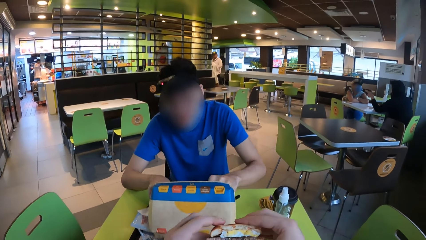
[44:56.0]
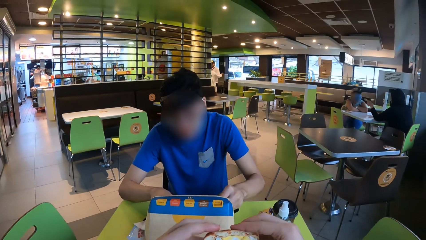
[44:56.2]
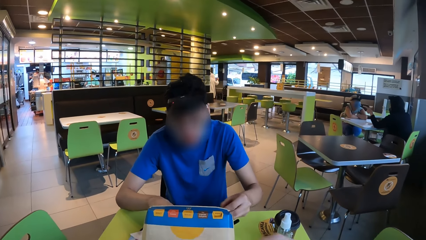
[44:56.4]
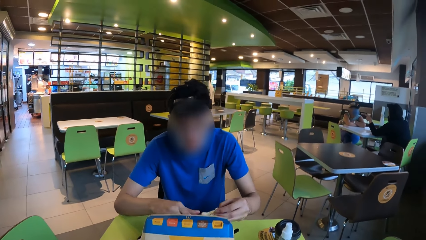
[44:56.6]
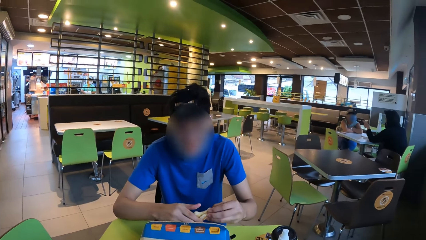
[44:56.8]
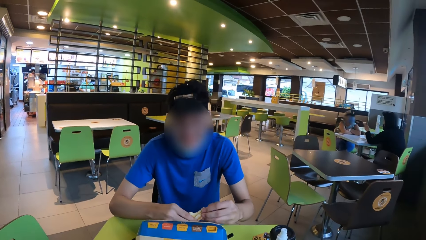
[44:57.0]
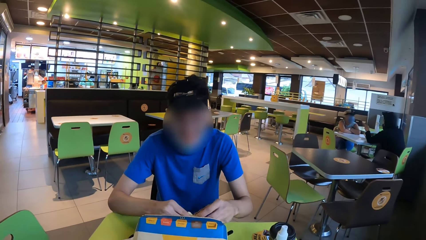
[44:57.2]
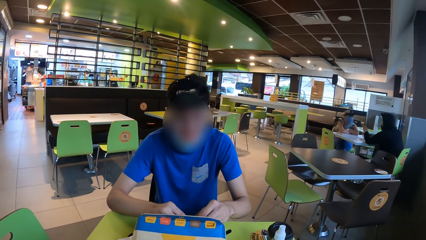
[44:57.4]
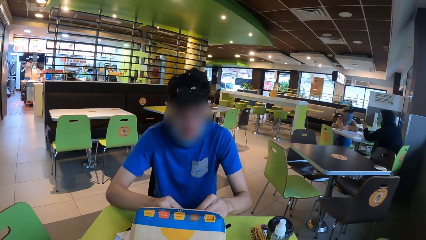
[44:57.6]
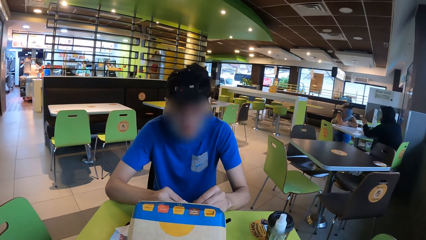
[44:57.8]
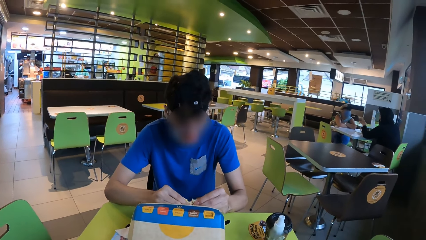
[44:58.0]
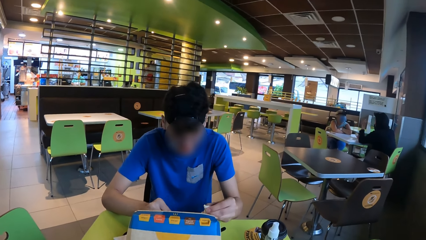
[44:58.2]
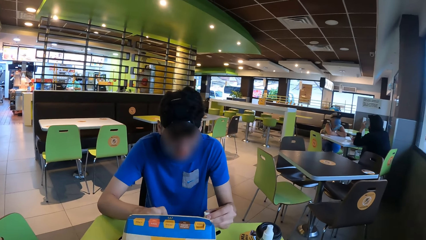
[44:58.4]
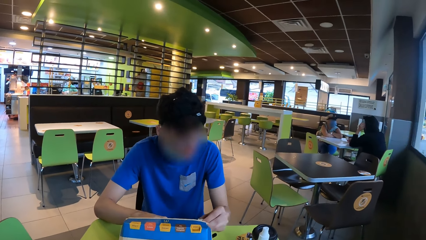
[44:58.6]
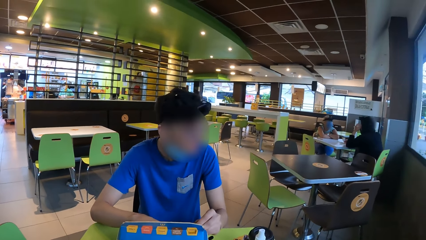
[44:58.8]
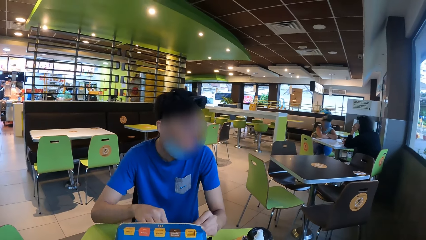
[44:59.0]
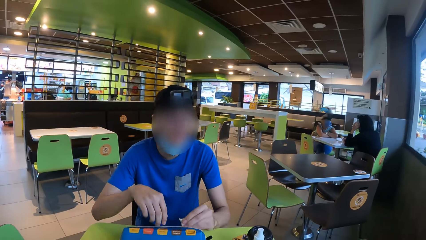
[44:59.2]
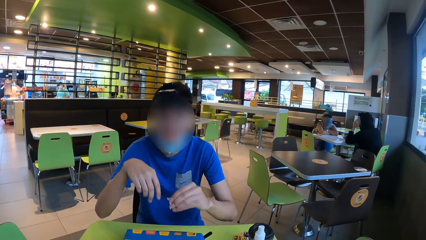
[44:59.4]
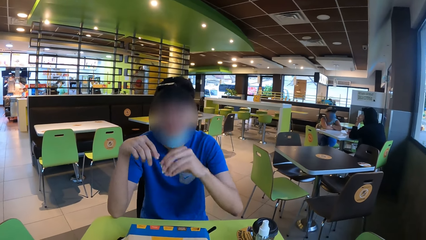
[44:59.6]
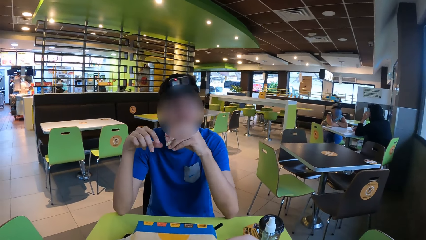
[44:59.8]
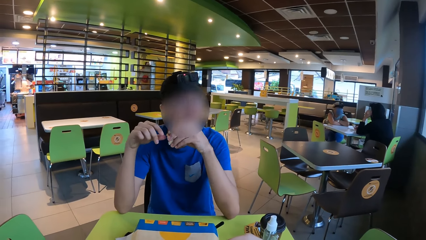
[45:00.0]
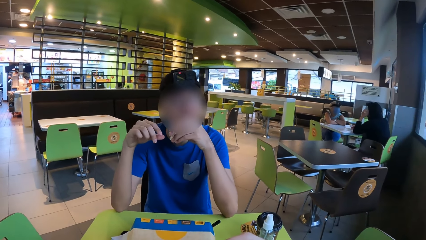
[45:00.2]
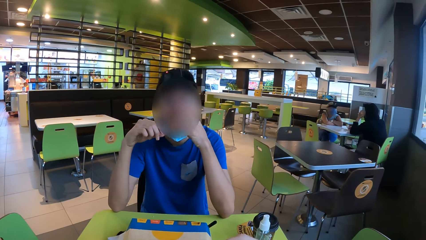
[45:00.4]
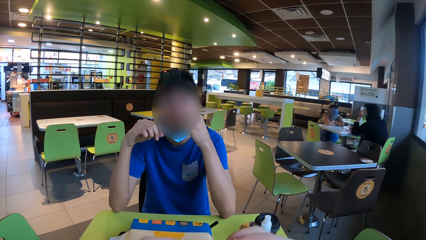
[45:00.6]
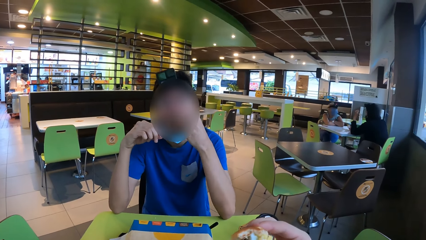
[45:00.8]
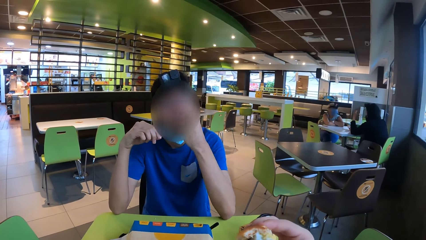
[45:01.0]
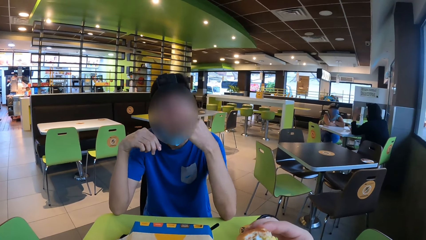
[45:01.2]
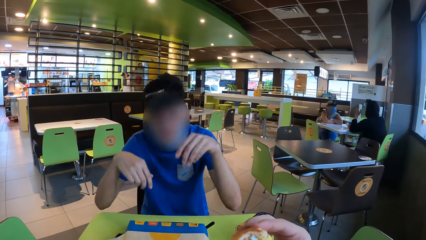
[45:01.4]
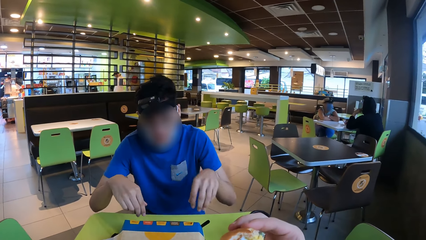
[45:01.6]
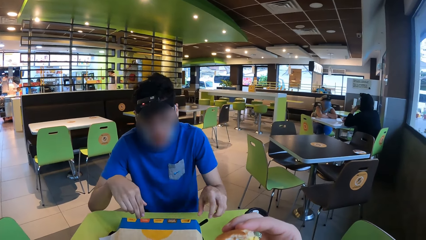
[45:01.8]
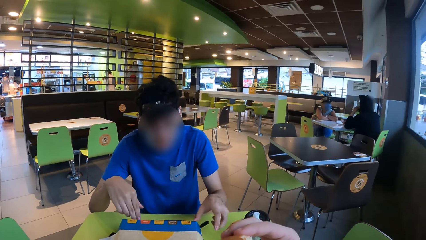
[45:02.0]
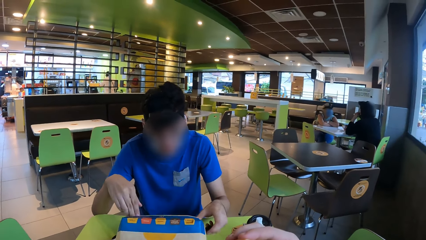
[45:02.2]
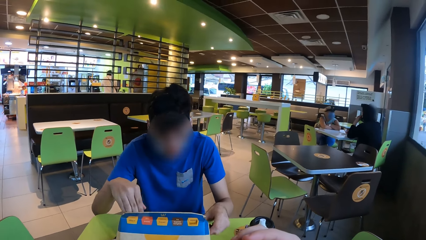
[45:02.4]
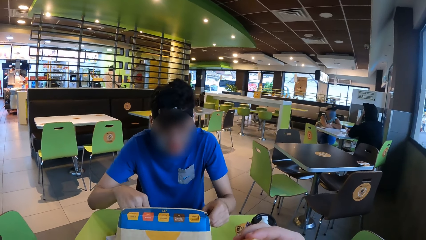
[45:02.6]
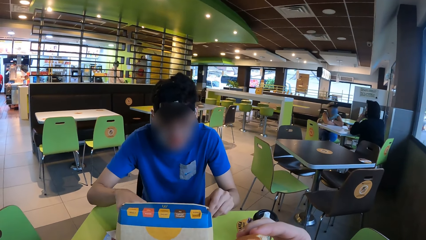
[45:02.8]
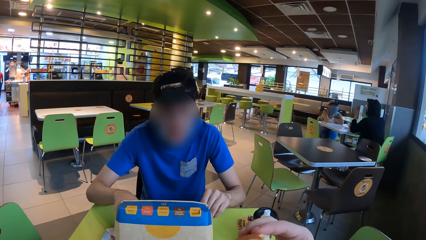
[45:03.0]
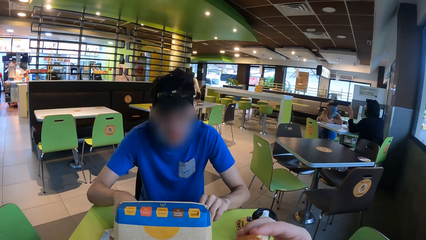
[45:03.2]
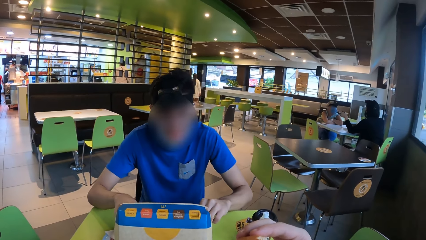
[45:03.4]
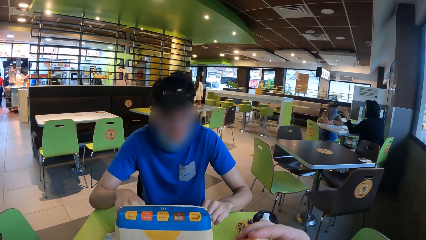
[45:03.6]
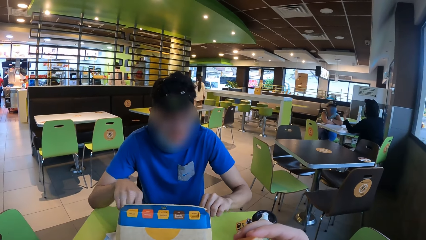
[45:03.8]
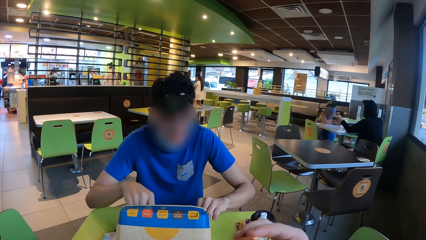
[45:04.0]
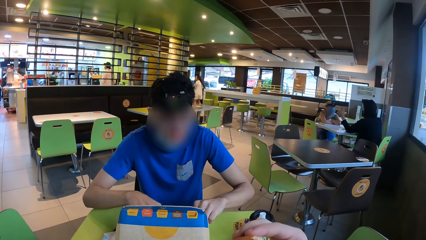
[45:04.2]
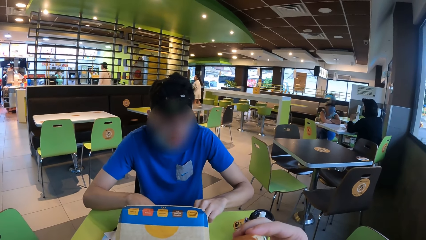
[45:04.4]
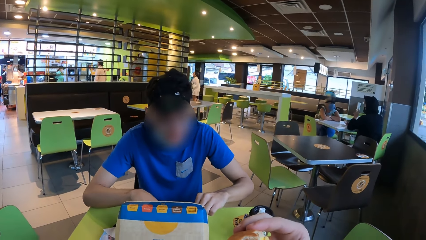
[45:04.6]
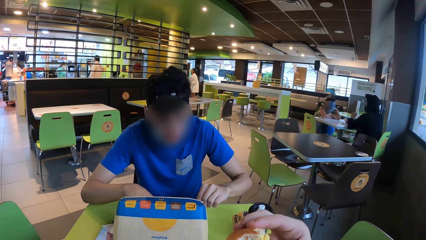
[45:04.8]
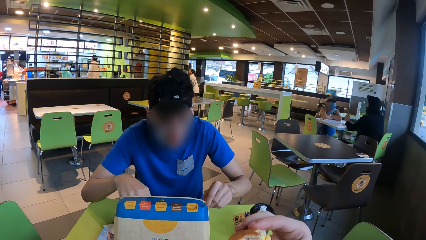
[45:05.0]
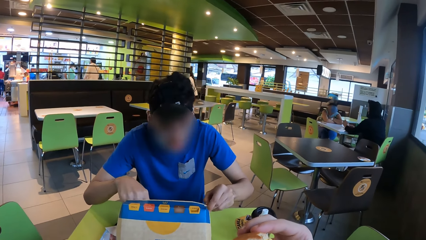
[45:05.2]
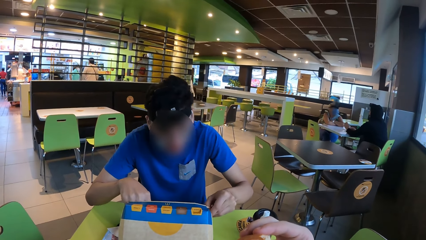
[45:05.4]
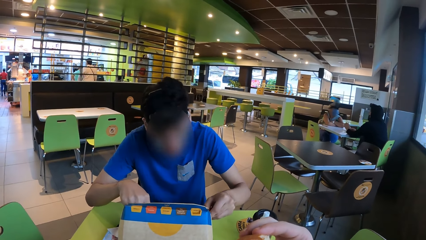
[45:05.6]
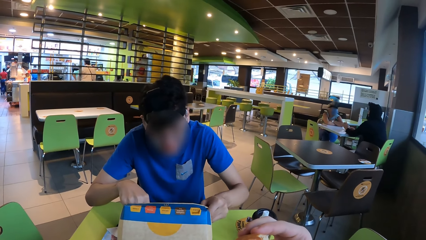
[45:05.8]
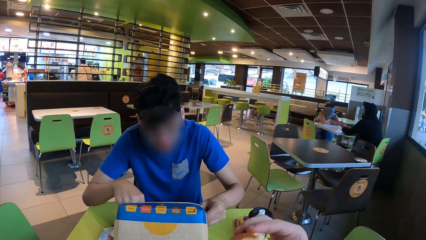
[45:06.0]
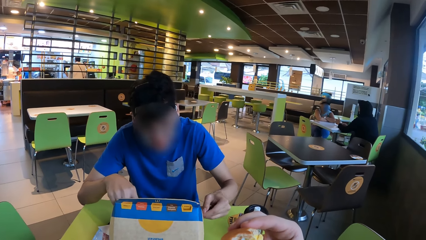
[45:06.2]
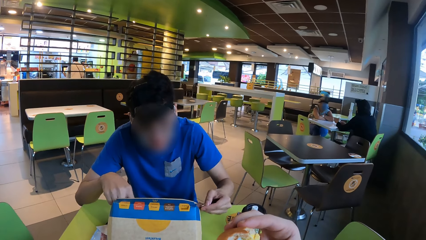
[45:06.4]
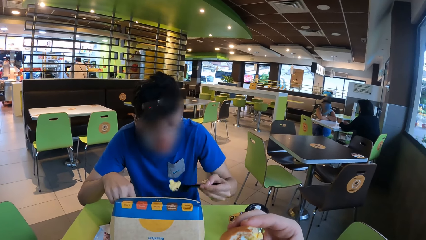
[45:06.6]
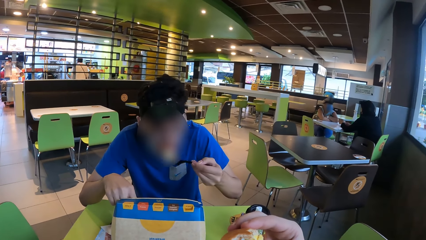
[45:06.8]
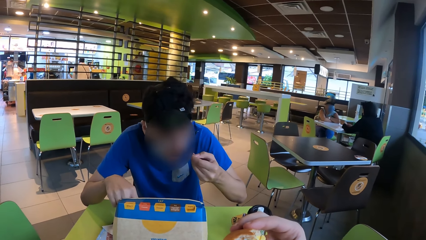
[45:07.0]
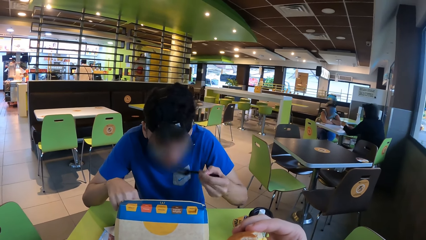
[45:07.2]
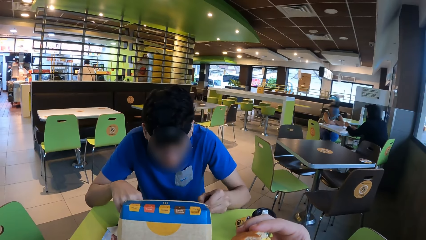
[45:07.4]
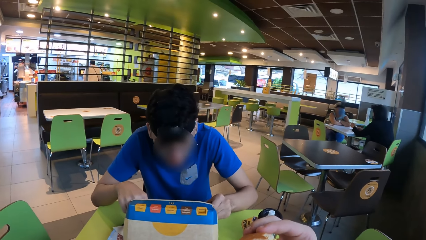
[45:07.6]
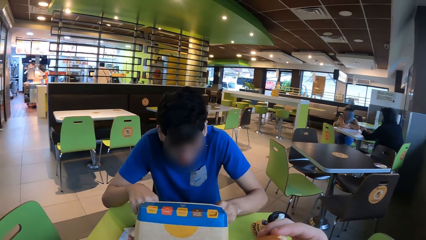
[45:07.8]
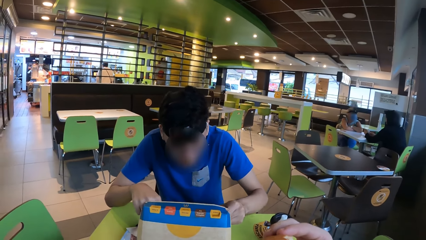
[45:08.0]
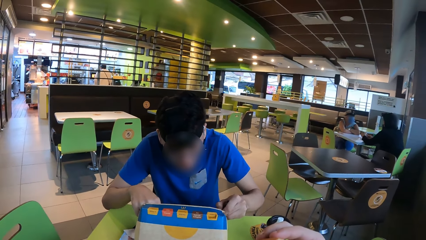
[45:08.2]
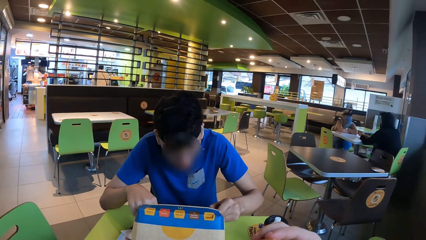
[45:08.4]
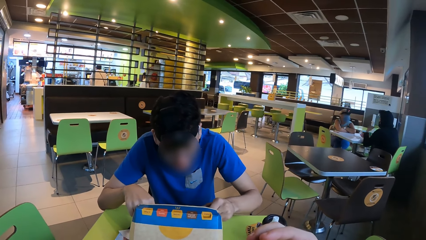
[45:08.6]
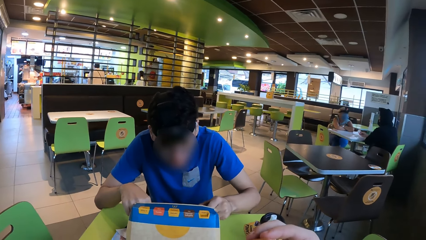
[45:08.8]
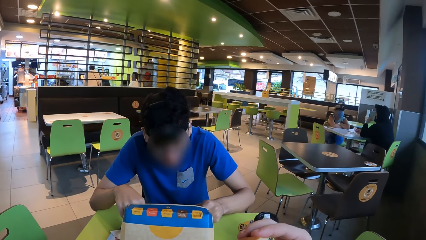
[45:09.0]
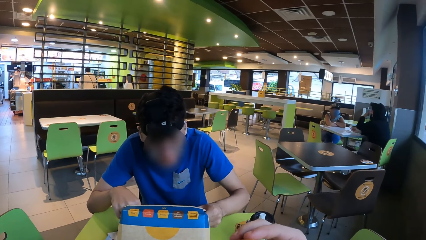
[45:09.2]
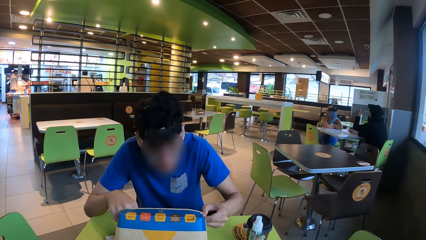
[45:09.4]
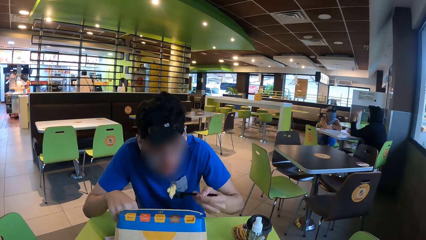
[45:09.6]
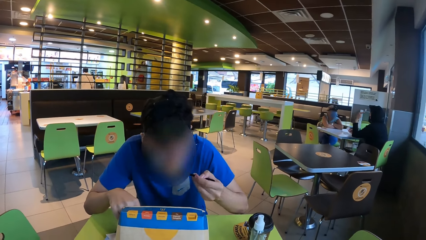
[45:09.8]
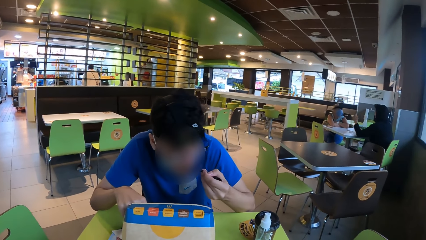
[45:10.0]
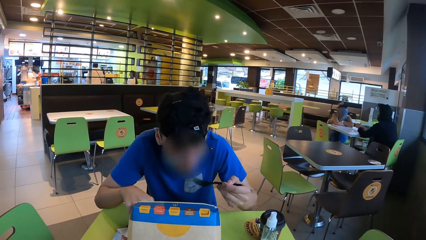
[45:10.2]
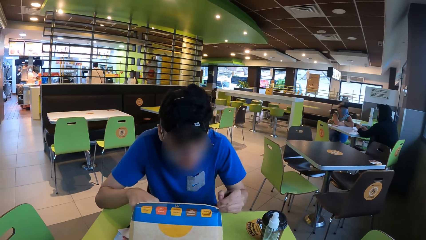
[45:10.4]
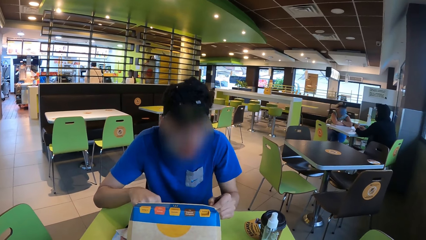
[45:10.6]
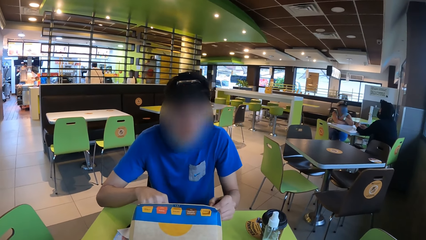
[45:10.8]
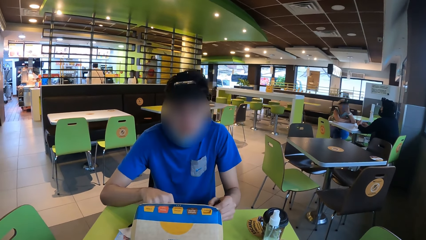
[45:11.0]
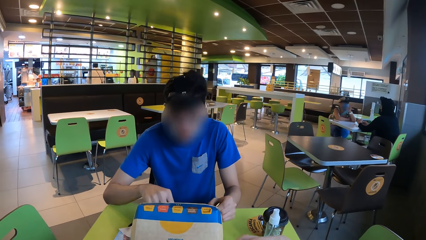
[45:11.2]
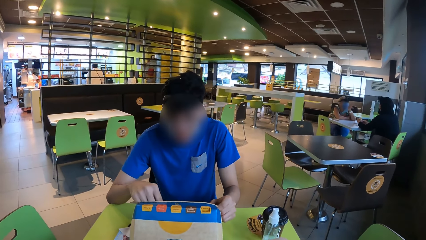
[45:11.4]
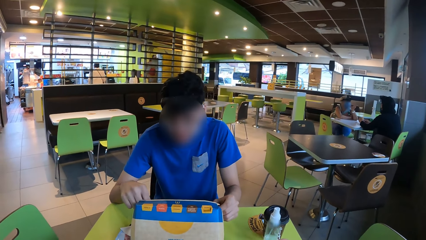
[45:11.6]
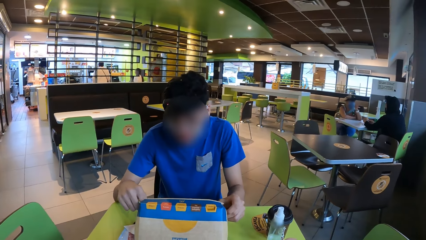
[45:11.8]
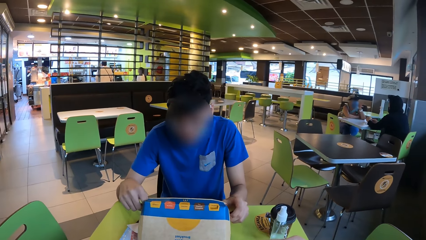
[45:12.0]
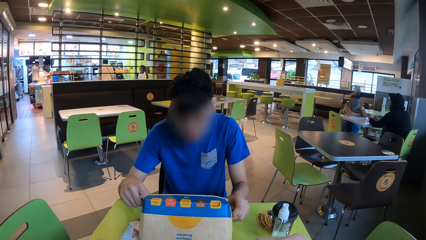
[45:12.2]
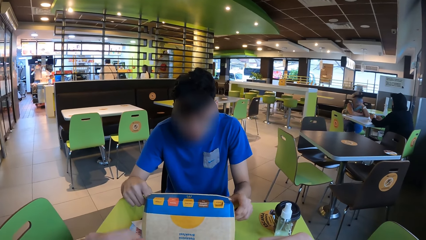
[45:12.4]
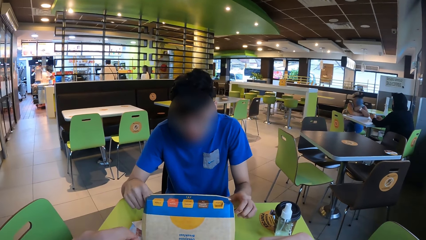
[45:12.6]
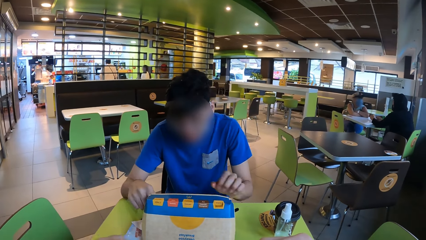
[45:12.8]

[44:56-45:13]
A man picks up the burger and holds the burger with both his hands. The camera wearer eats. The man cuts the burger with his hands, places half the burger in the box and interacts with the camera wearer. The man eats the burger, opens the box and interacts with the camera wearer. The man eats the food with the fork, picks the food, eats and interacts with the camera wearer.
